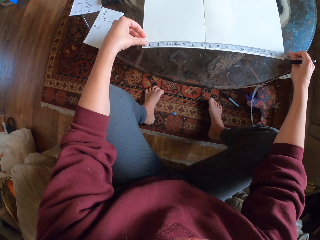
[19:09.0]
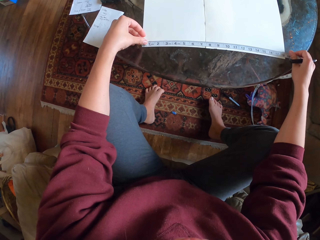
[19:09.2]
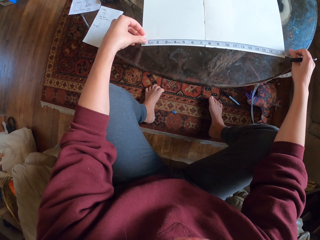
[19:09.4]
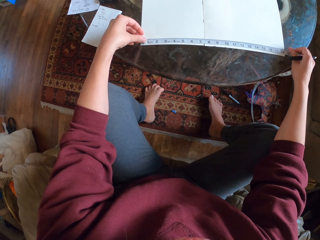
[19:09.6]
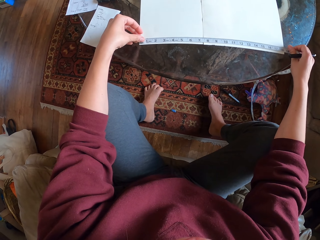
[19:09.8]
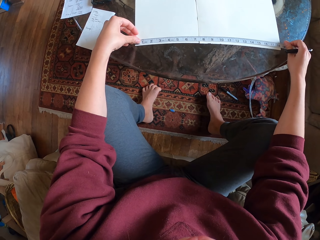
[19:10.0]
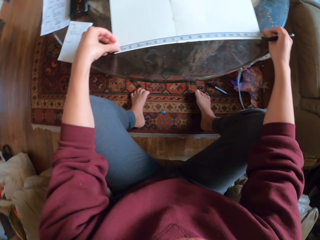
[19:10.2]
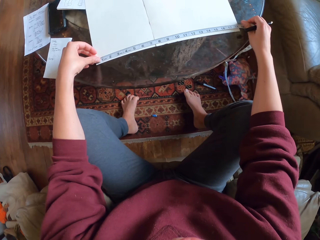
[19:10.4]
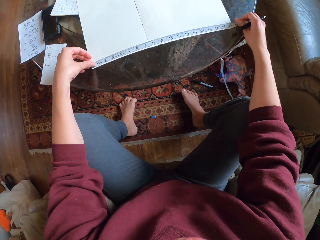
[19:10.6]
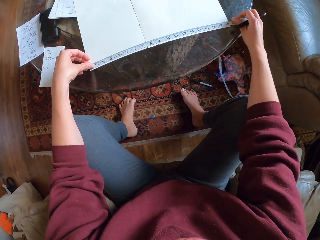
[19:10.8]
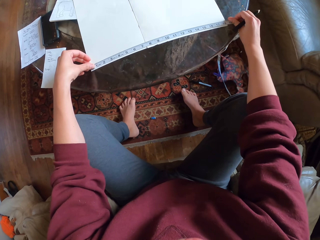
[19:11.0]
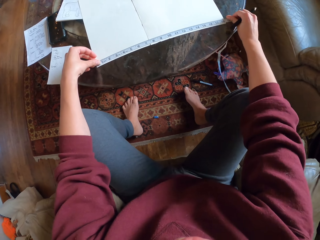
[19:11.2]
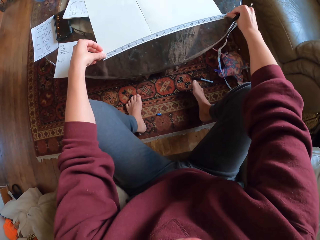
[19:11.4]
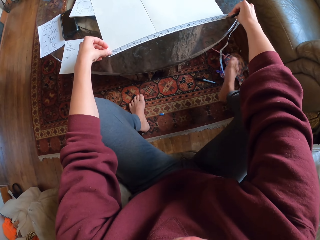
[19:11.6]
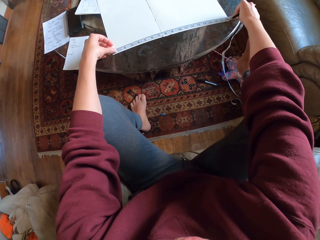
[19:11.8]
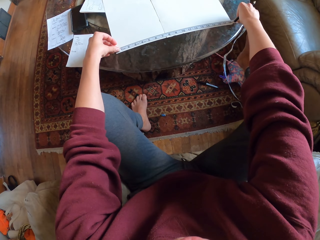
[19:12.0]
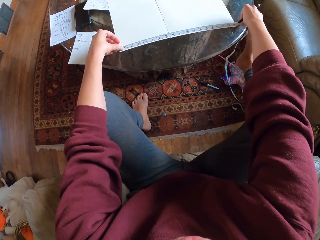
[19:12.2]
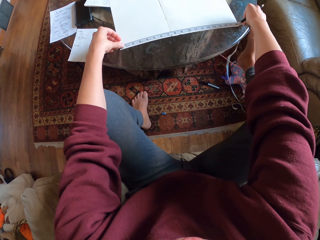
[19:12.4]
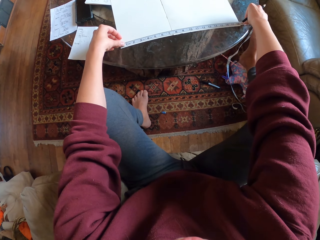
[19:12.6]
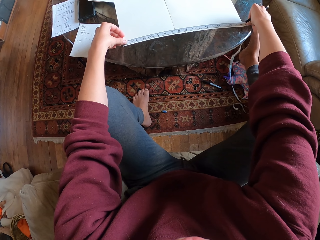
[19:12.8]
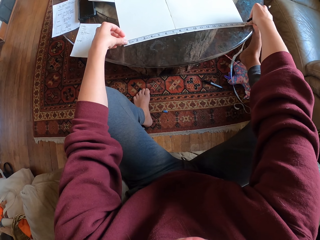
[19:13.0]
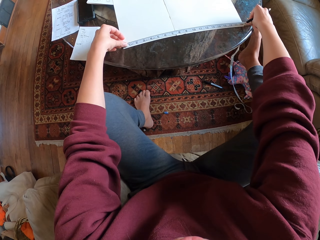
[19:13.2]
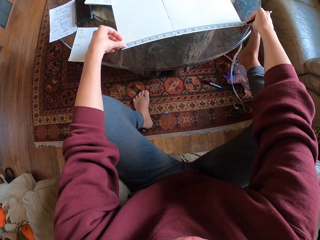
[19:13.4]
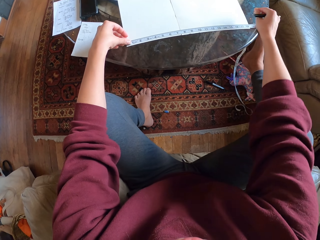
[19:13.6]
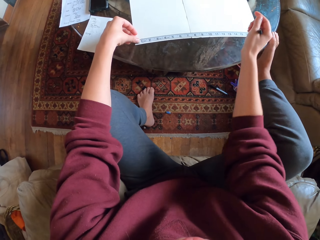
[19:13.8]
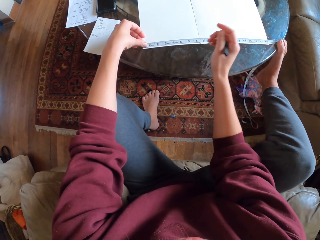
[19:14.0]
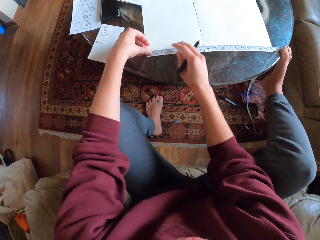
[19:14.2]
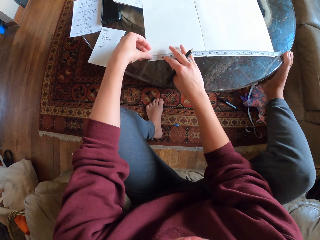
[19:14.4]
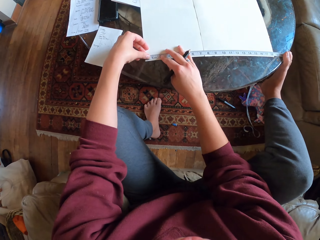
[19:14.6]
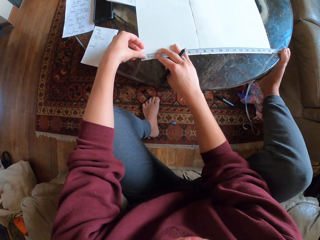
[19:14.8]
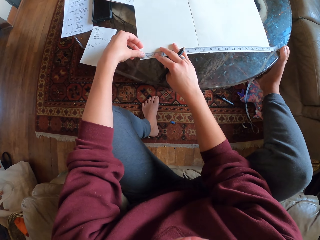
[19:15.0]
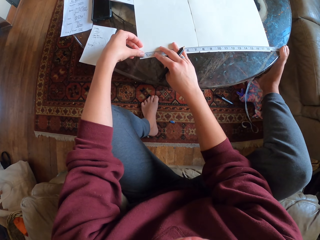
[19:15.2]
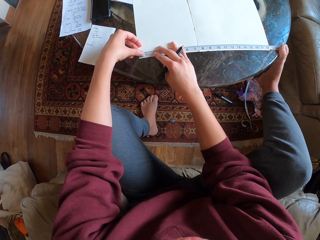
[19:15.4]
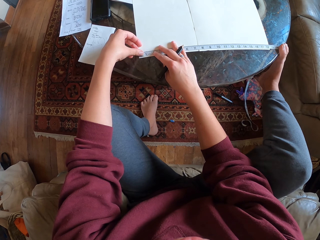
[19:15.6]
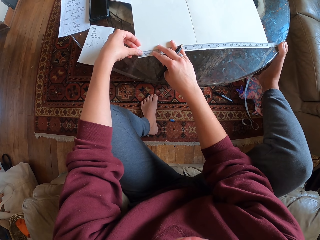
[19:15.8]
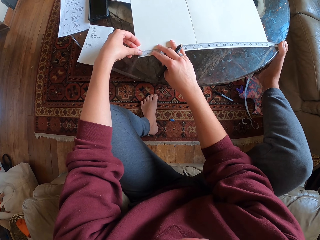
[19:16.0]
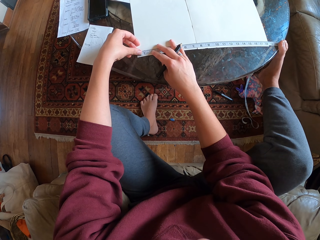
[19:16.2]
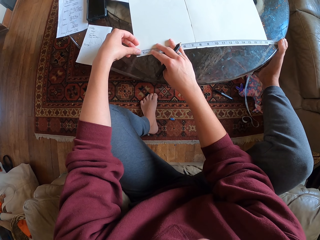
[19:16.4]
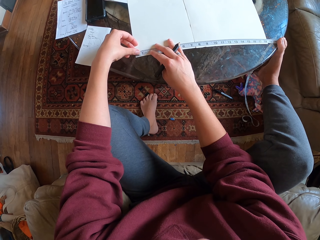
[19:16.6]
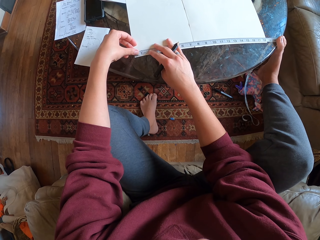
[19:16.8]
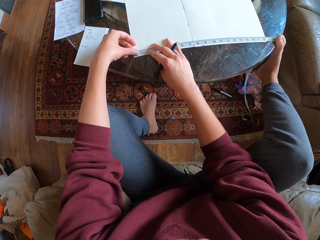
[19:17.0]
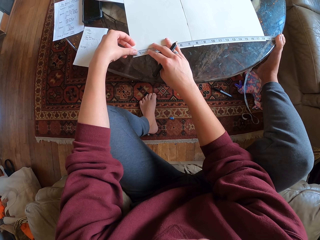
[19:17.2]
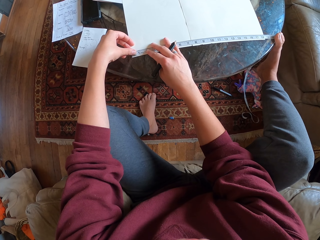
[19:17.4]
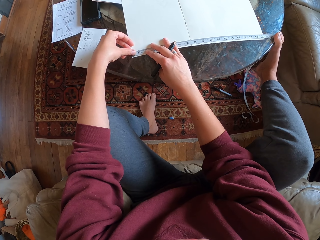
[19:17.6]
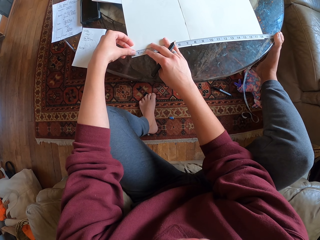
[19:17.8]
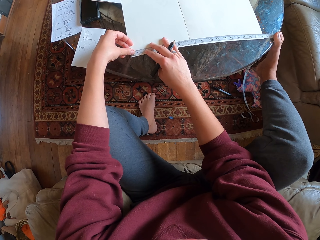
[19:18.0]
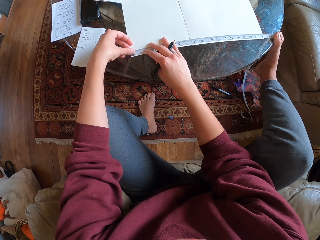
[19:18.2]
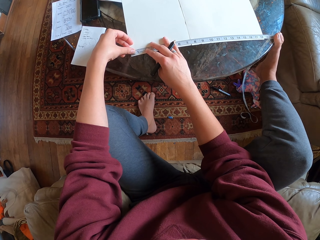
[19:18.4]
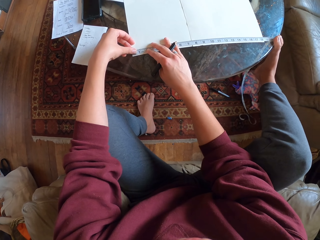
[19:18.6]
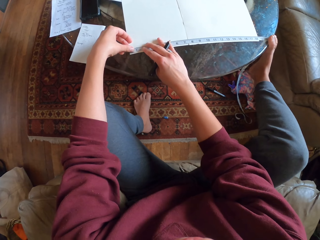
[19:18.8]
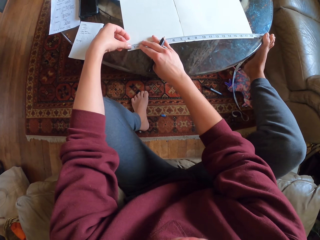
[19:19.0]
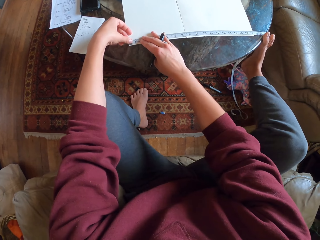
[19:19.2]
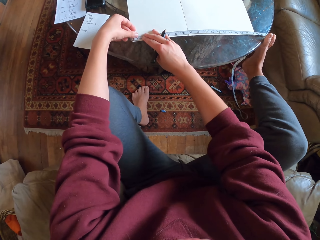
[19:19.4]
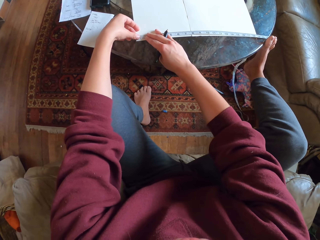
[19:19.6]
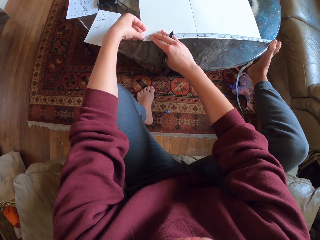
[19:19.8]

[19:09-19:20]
The camera wearer measures the drawing paper with the measuring tape. They hold the measuring tape with their leg.

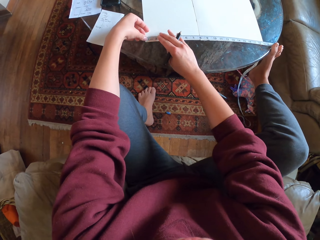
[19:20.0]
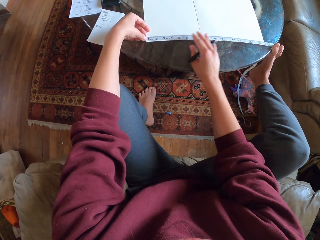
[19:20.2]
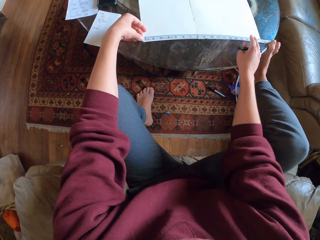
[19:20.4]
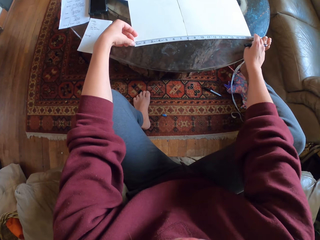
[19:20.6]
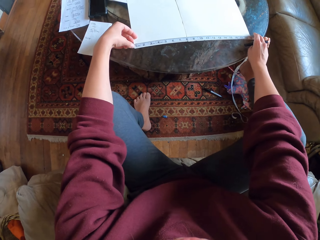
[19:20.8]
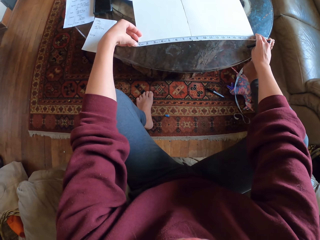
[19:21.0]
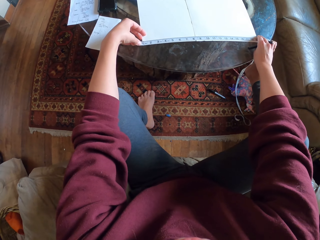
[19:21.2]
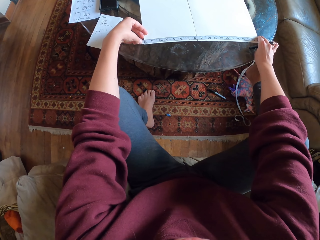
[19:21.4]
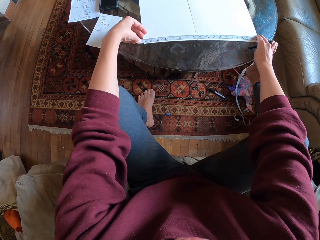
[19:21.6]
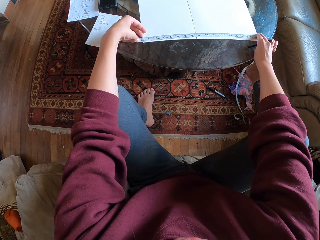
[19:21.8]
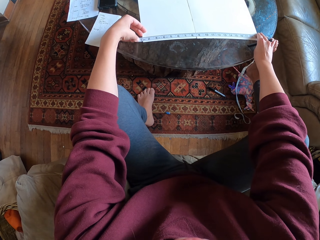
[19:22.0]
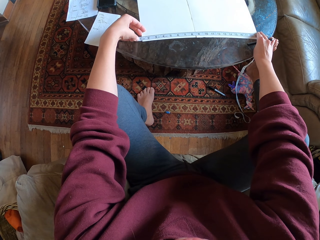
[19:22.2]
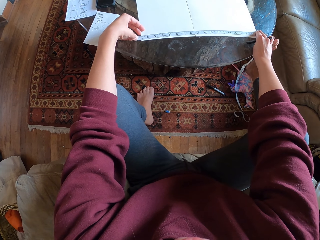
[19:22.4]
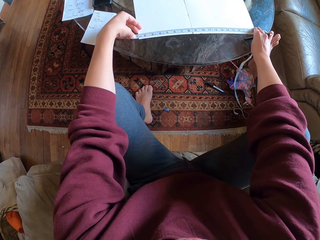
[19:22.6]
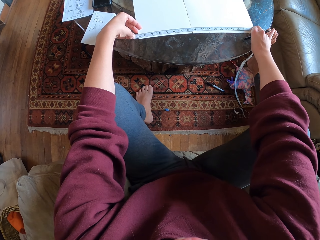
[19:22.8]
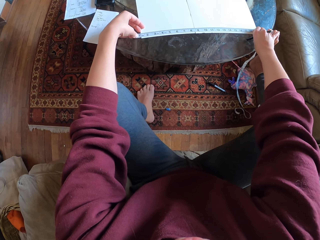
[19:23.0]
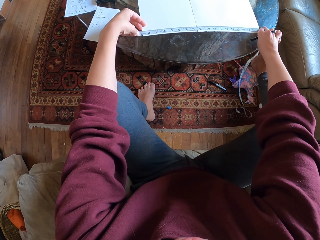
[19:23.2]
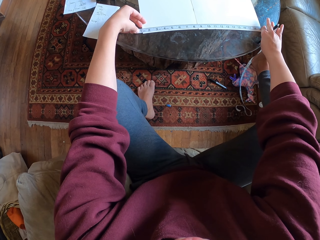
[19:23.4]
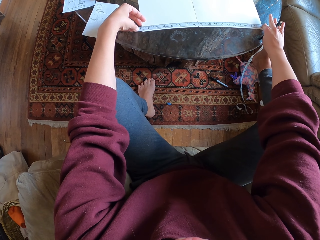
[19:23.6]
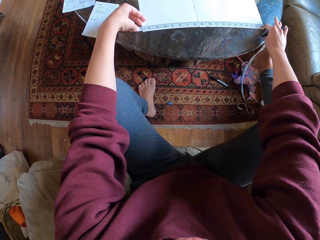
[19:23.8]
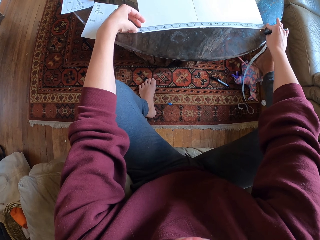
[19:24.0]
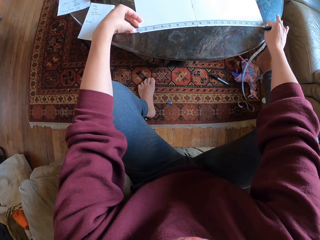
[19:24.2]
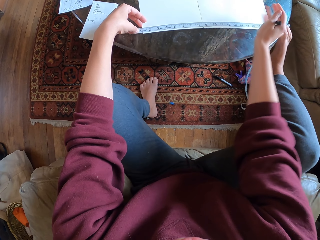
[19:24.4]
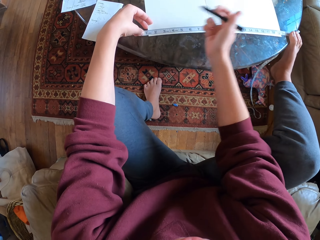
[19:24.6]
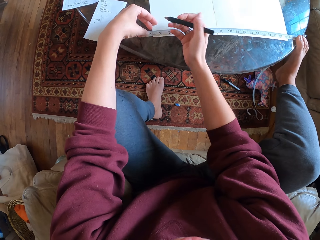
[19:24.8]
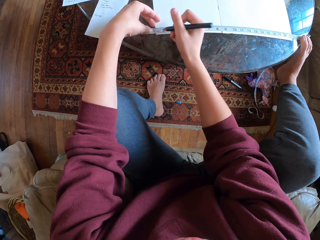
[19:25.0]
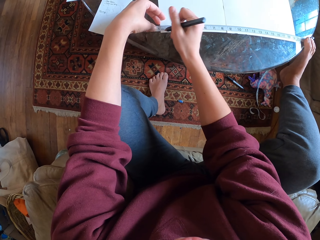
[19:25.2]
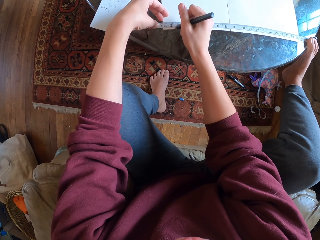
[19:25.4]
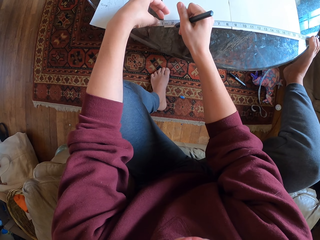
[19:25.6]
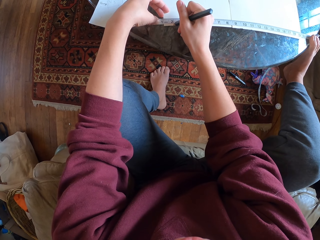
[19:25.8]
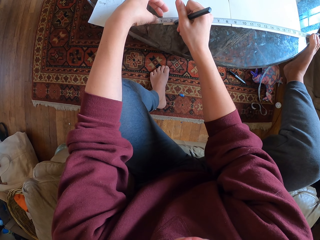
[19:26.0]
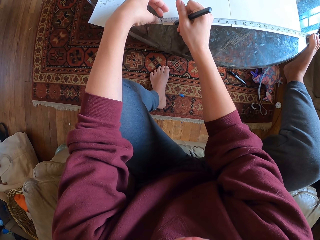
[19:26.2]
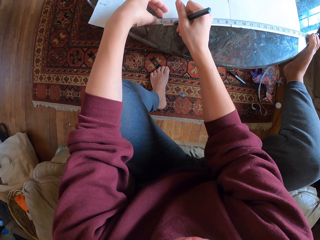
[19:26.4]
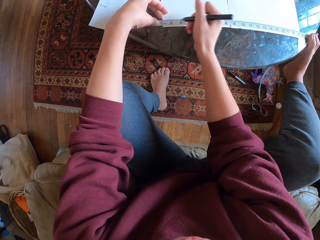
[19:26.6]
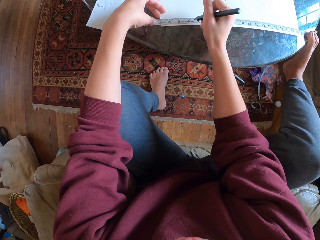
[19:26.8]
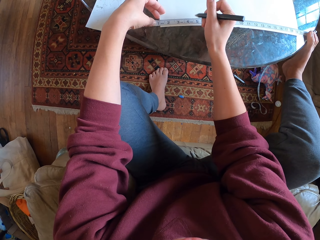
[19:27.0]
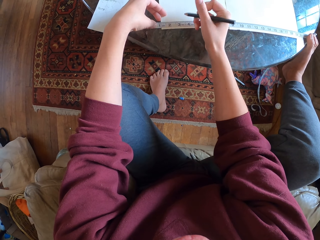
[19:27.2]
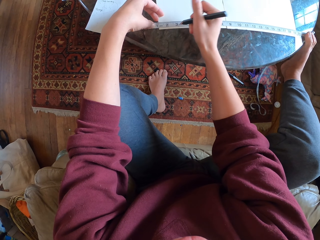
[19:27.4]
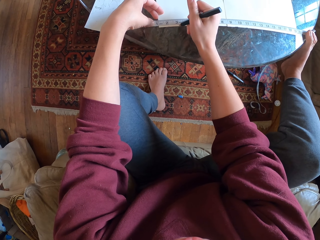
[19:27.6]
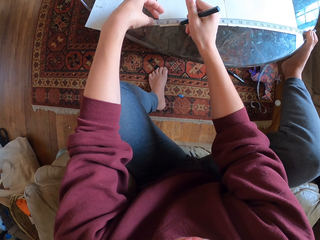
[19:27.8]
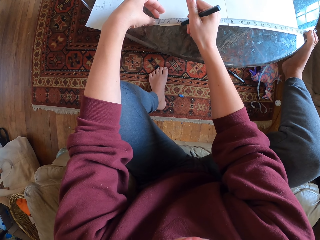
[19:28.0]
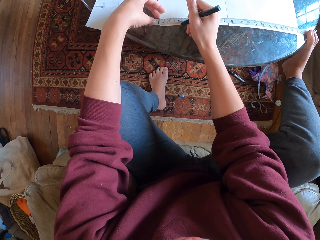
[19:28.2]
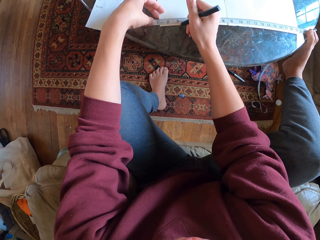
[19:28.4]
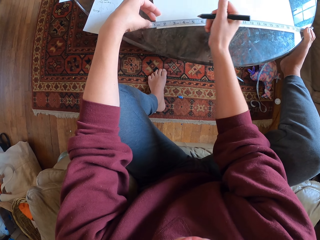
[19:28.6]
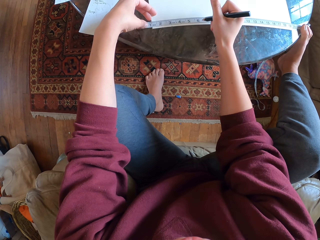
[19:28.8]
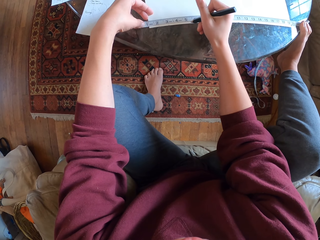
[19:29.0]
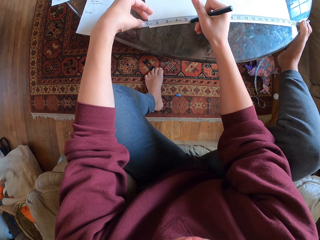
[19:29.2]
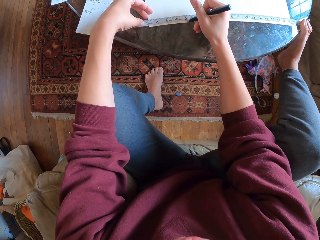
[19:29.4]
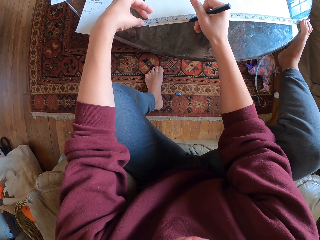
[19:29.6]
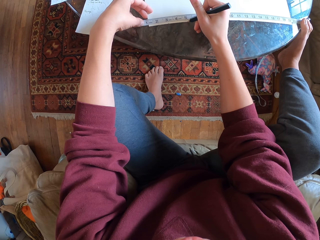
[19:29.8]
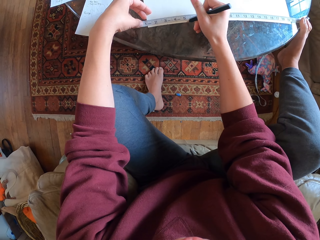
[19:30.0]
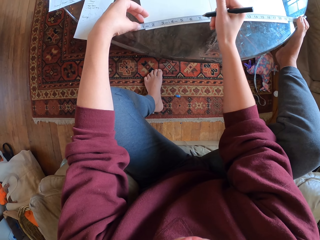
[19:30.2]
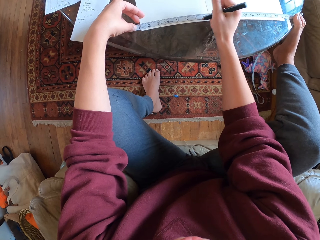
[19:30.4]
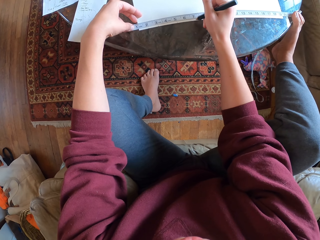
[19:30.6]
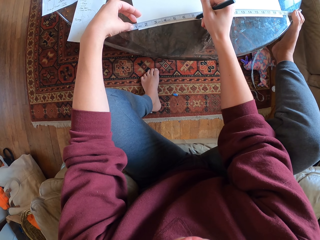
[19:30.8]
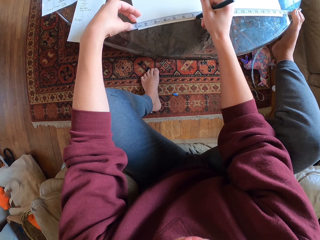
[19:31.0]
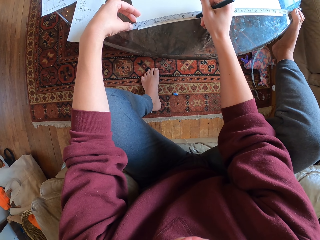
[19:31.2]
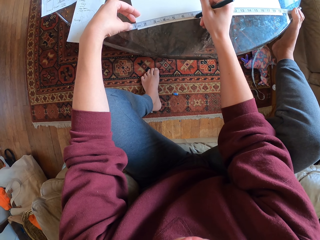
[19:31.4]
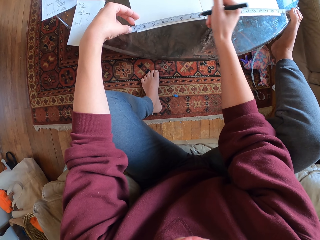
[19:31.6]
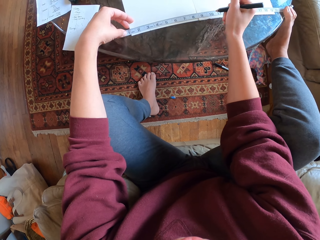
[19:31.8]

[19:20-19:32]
The camera wearer puts marks on the drawing paper.
